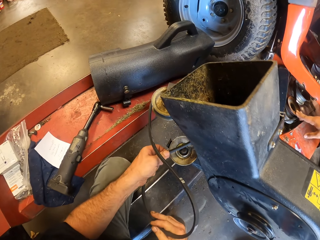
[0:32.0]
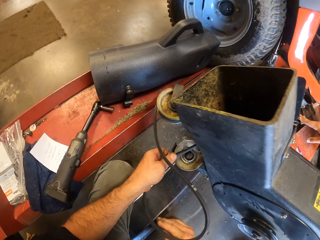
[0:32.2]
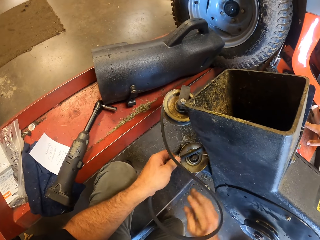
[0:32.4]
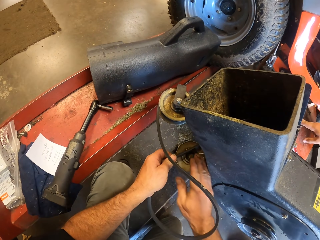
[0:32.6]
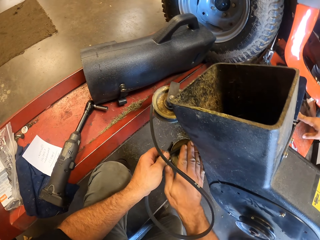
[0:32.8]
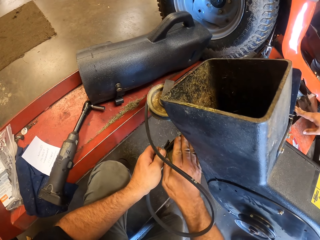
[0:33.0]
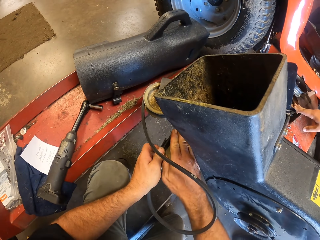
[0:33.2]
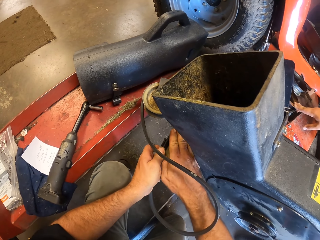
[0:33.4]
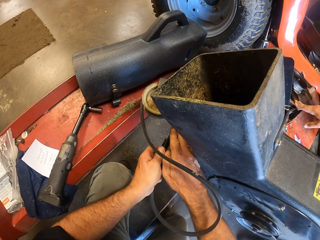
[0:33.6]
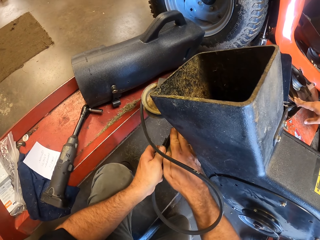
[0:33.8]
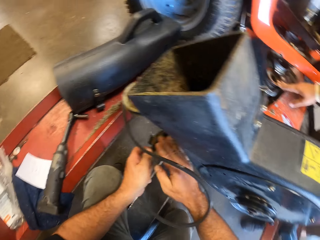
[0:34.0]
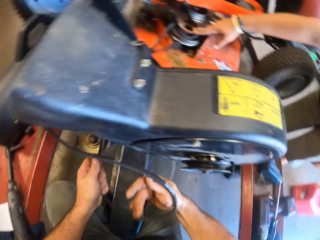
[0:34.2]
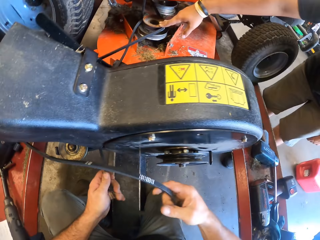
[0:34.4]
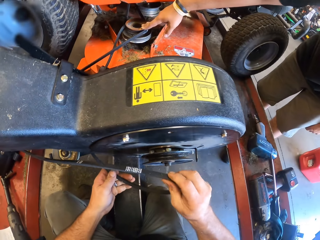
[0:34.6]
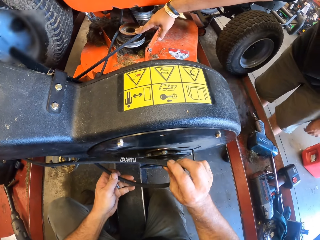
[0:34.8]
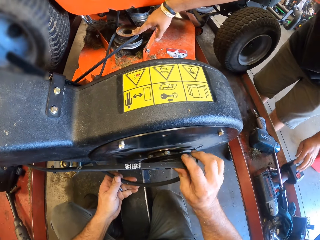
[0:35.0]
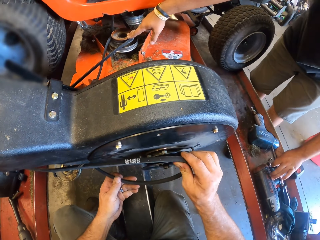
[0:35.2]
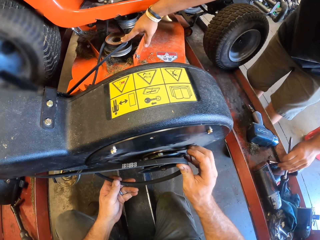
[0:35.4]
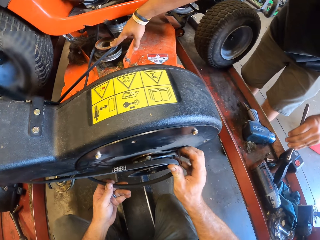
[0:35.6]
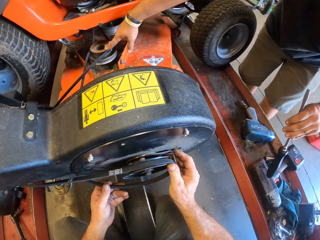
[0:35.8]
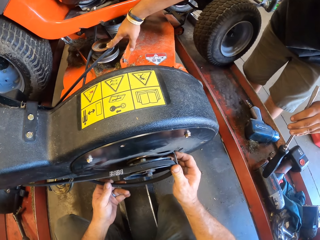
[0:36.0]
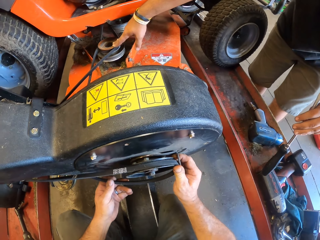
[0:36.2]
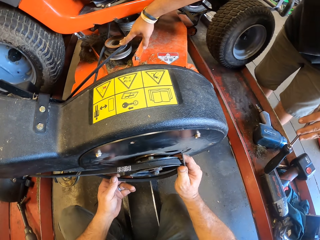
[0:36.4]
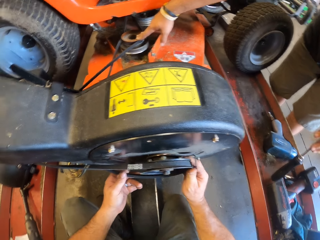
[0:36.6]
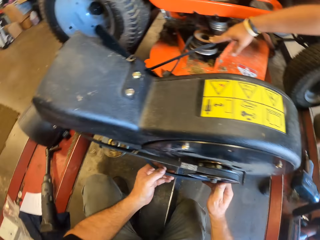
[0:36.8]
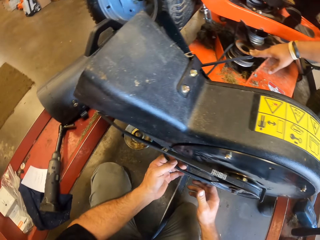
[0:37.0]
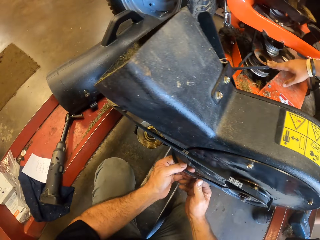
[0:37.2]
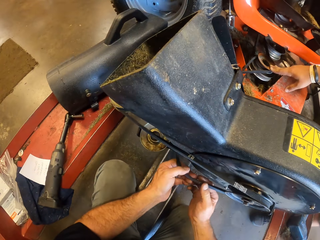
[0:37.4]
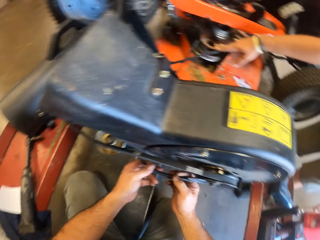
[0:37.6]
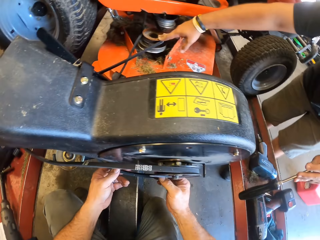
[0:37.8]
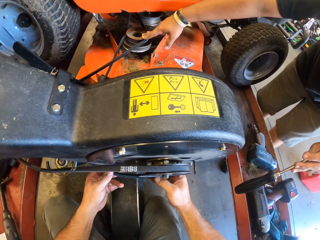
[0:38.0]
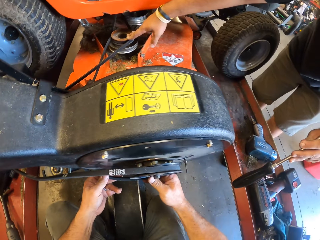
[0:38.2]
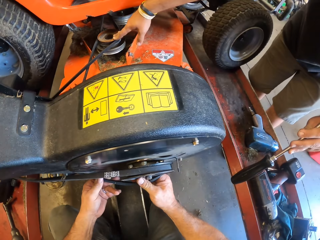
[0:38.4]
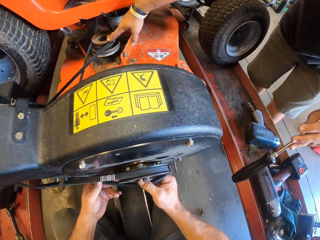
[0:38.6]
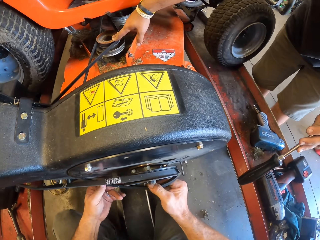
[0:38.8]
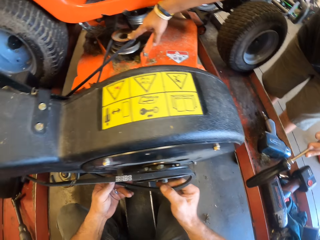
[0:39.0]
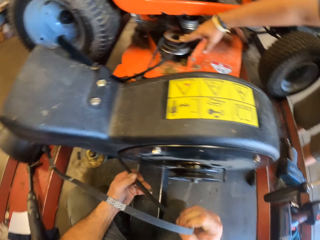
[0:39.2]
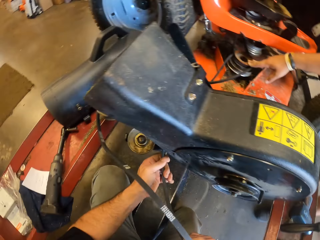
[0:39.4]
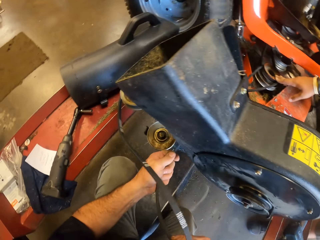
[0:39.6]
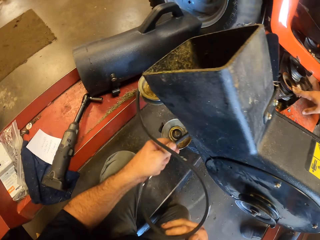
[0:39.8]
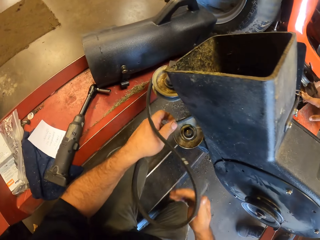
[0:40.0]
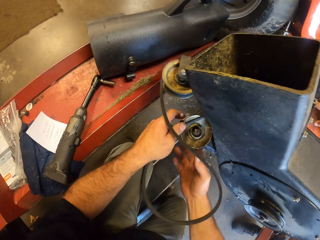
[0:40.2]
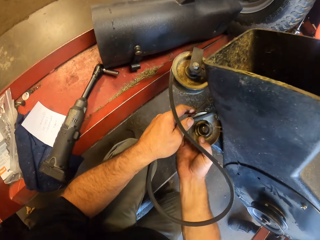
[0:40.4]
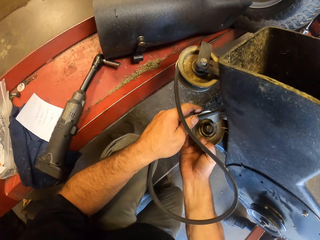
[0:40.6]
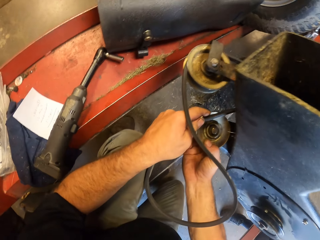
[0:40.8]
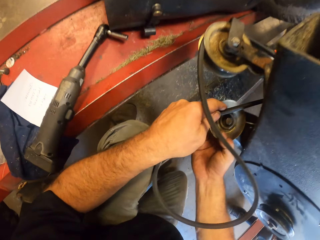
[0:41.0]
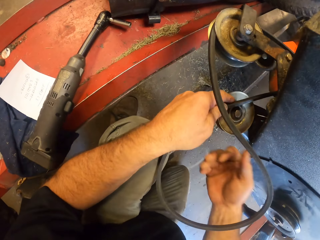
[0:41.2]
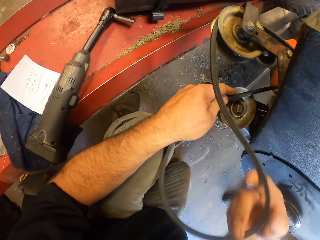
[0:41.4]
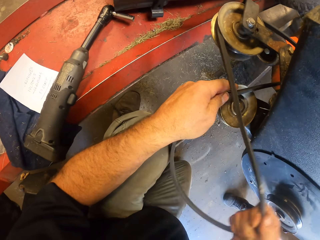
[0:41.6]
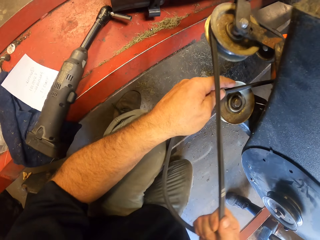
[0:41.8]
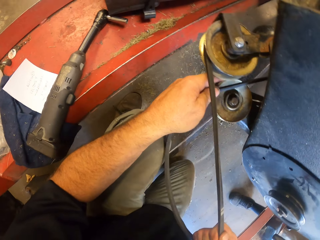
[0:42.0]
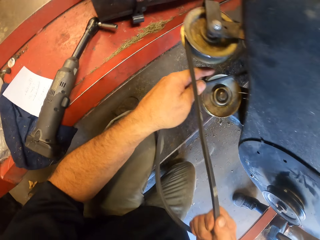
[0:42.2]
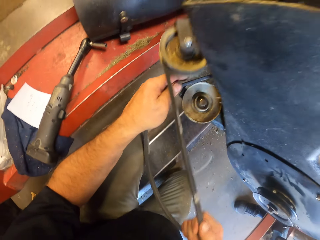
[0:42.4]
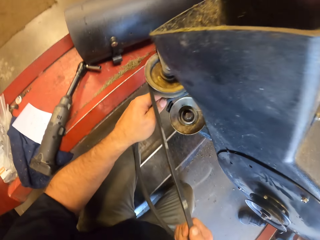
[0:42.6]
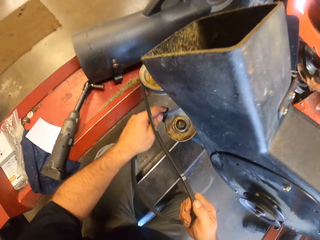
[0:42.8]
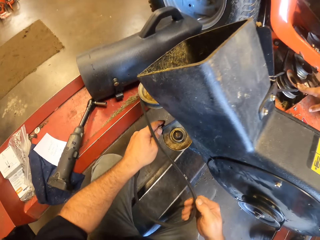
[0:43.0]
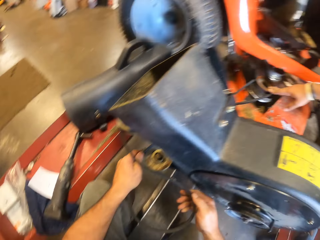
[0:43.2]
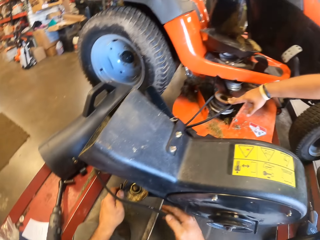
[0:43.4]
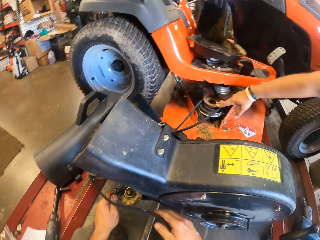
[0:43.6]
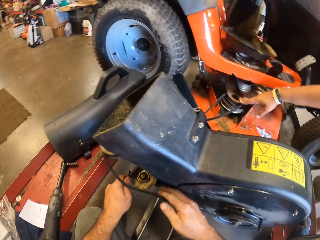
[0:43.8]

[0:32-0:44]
A person takes a screwdriver from the camera wearer. The camera wearer fixes the lawn mower bladder on the lawn mower machine.

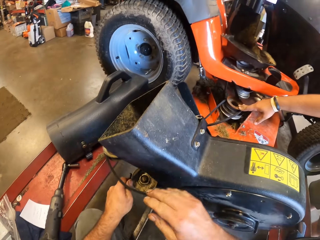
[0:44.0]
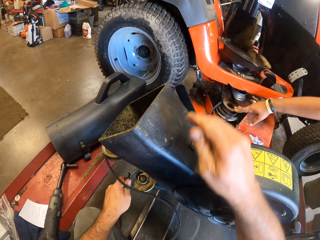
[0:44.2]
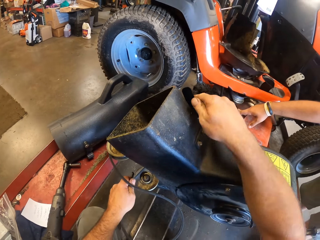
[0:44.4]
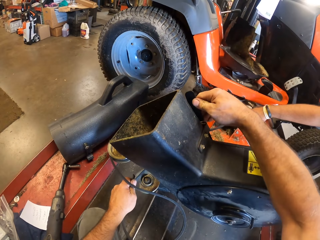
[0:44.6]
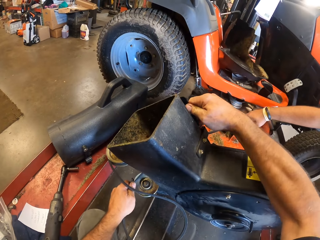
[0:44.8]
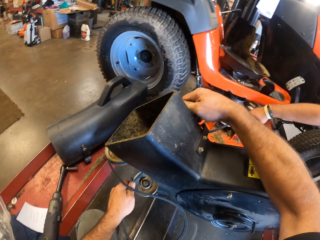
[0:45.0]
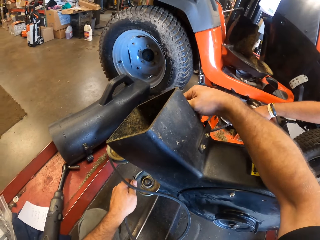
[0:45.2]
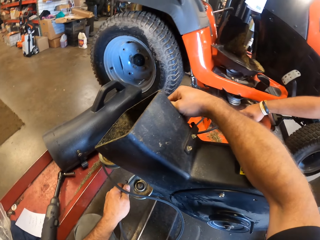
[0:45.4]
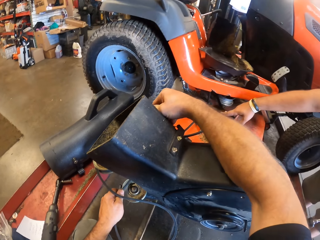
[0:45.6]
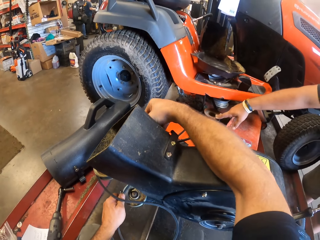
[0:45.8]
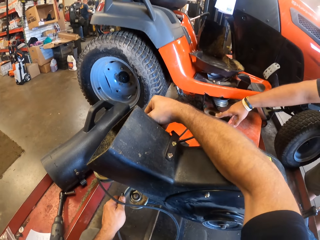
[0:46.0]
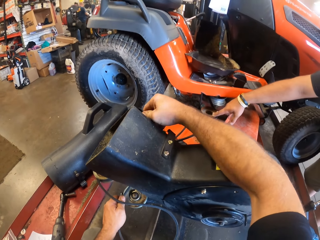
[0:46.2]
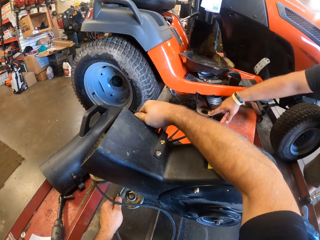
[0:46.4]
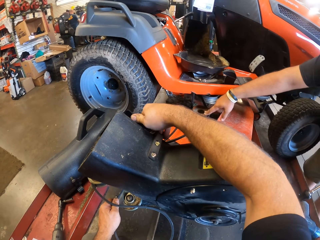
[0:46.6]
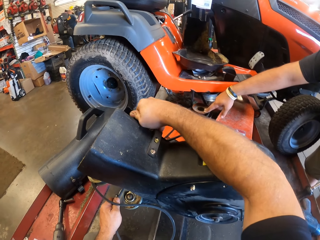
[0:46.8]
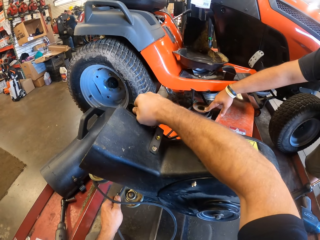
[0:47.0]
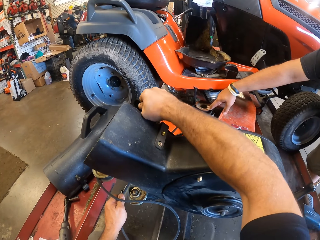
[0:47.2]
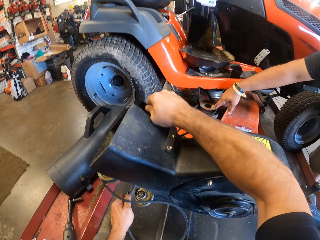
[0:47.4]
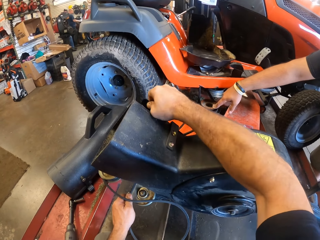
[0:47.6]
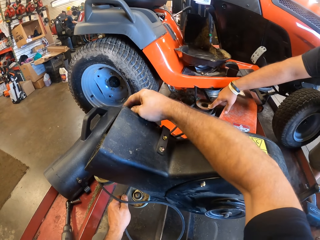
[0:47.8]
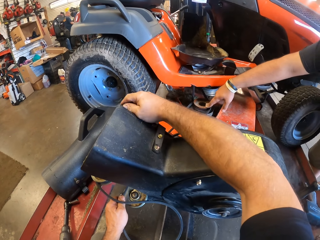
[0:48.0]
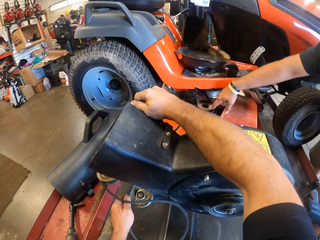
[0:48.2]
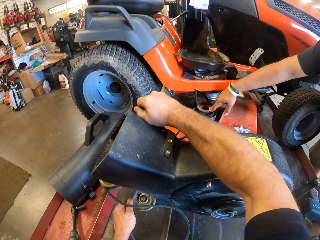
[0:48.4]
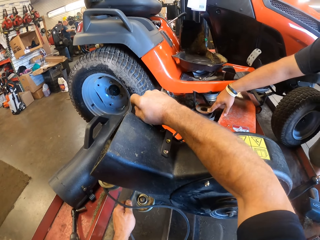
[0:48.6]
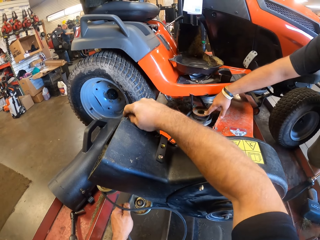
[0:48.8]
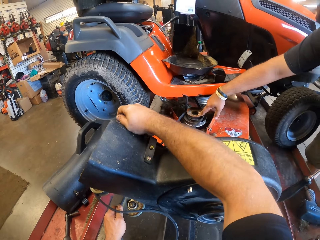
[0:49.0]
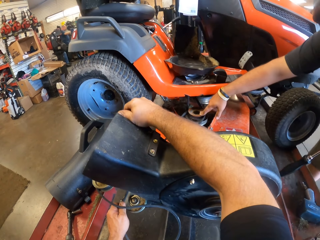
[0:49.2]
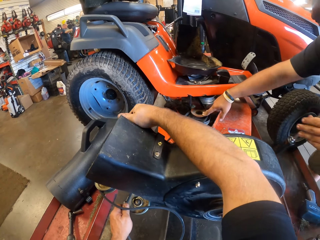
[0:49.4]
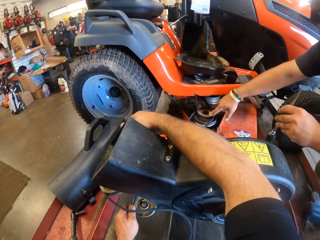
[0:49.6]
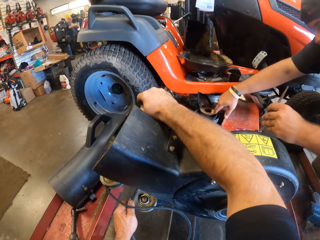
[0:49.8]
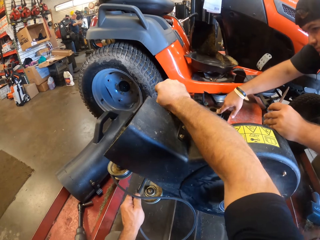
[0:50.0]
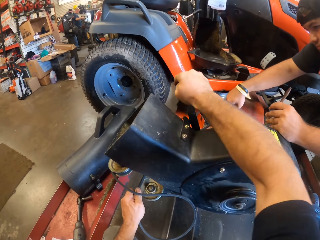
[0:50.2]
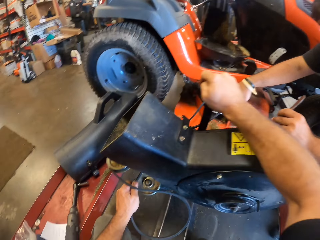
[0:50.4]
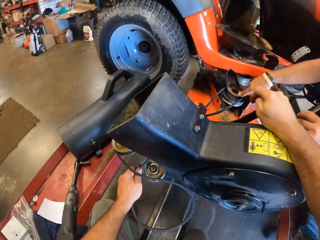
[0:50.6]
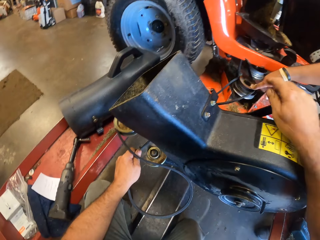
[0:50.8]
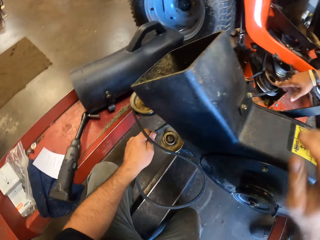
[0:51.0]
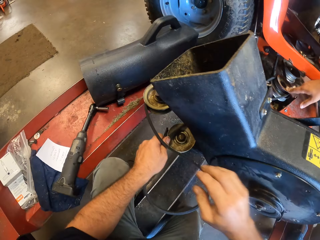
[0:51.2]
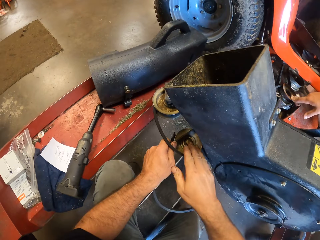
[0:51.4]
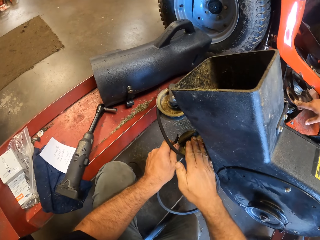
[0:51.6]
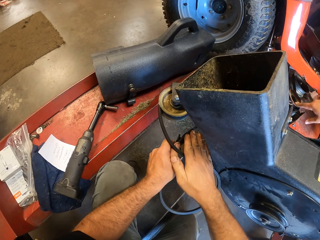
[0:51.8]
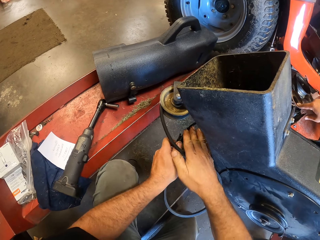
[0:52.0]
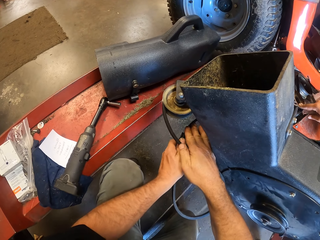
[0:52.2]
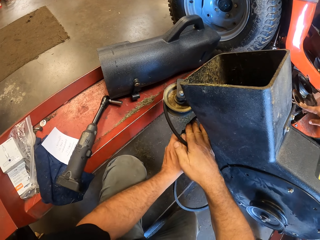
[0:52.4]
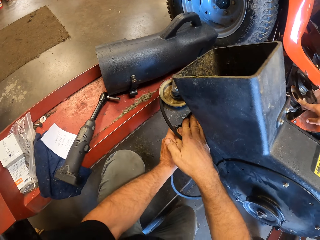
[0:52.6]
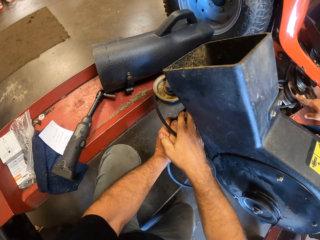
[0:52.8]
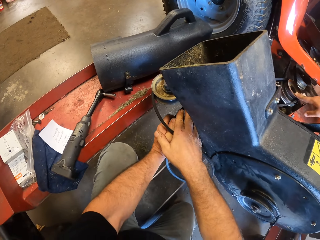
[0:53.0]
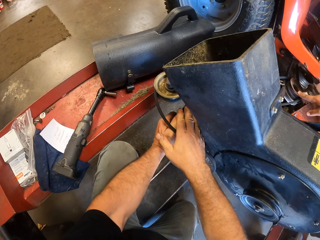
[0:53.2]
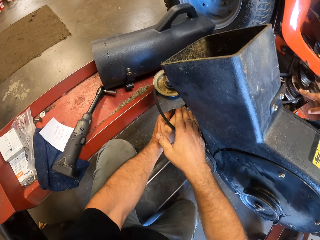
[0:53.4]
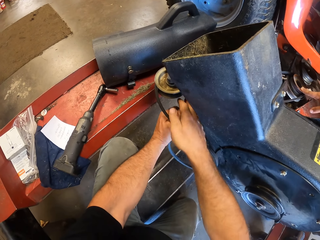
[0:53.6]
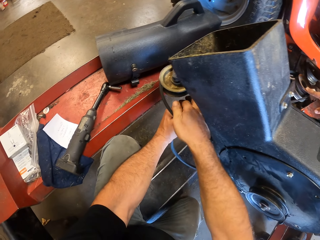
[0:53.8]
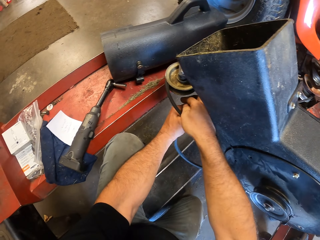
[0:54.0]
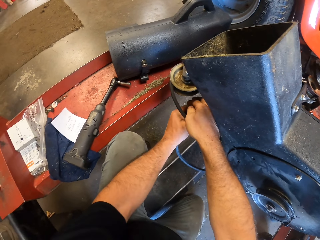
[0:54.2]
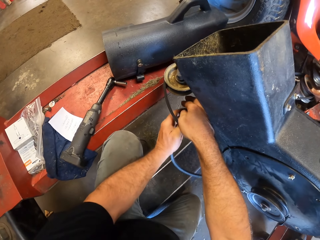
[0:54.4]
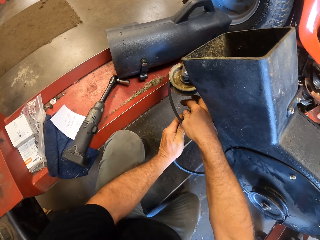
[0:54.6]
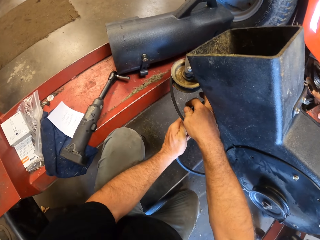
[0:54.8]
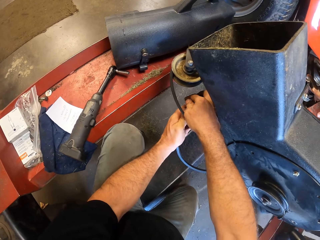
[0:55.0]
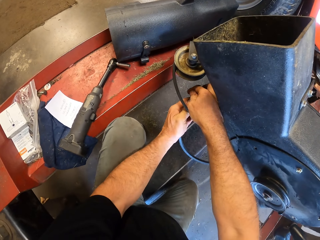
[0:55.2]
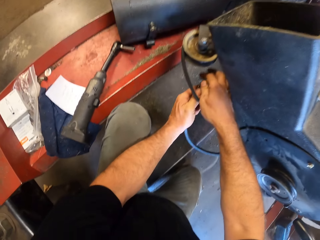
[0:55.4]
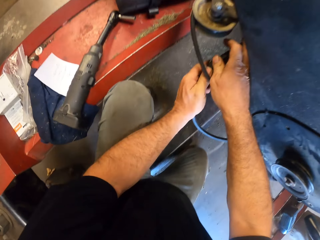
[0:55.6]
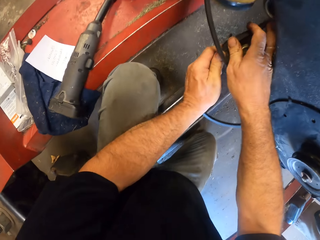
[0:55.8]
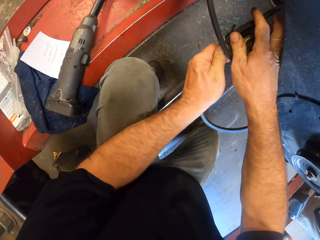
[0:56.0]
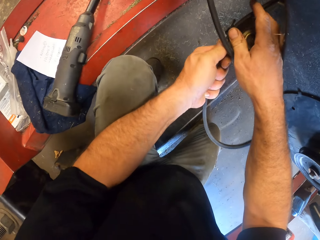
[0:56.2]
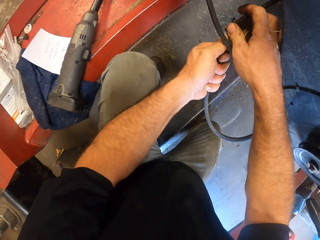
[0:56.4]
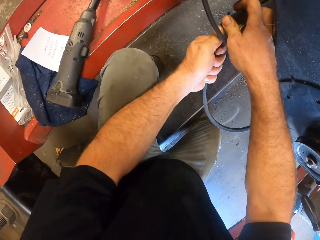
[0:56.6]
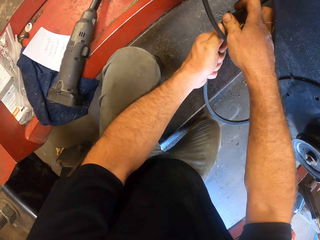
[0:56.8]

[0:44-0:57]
A person fixes a lawn mower with a screwdriver. The camera wearer fixes the lawn mower bladder on the lawn mower machine.
